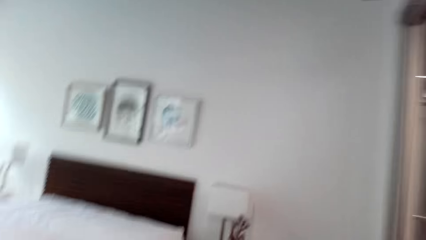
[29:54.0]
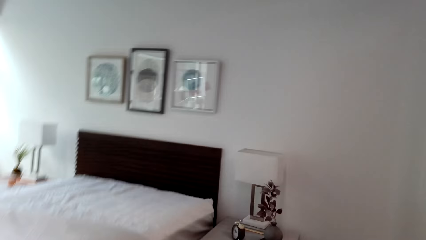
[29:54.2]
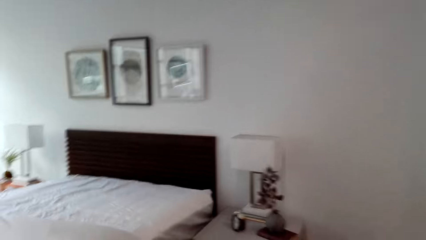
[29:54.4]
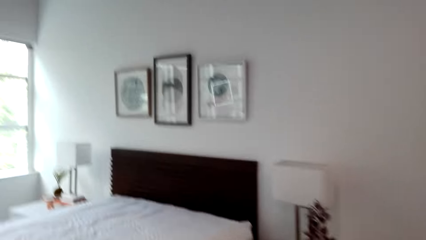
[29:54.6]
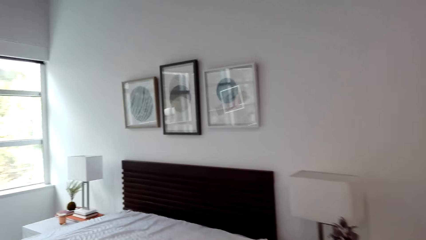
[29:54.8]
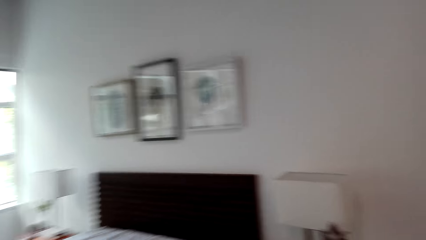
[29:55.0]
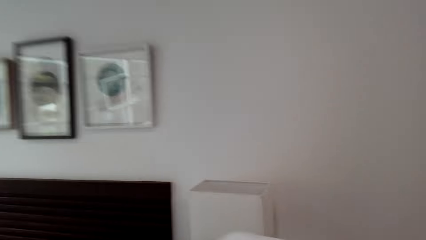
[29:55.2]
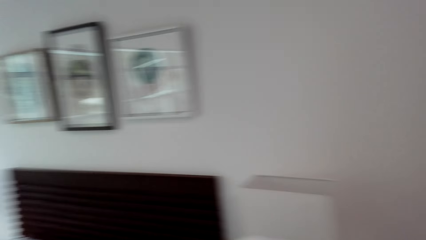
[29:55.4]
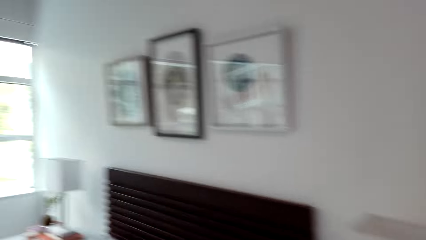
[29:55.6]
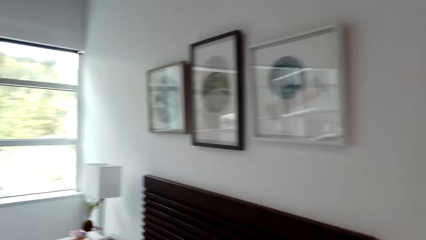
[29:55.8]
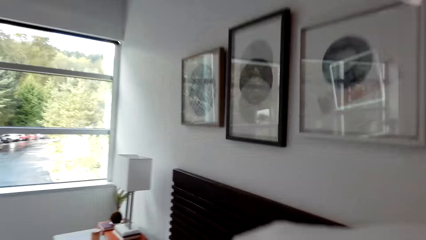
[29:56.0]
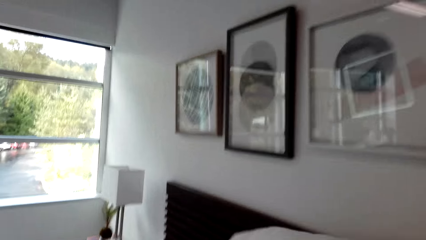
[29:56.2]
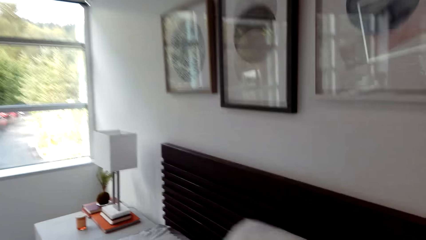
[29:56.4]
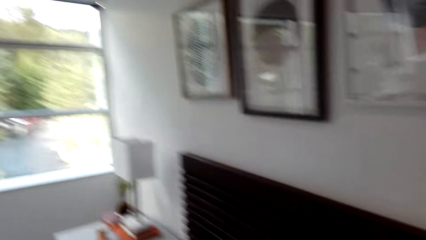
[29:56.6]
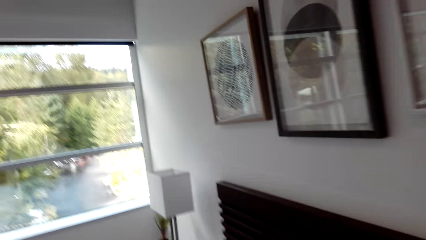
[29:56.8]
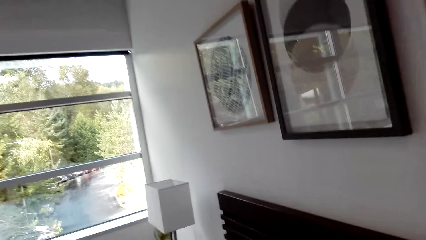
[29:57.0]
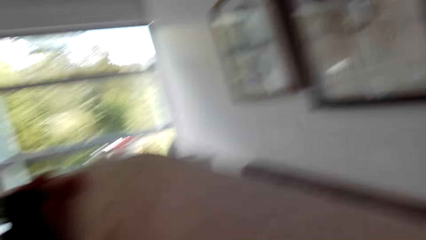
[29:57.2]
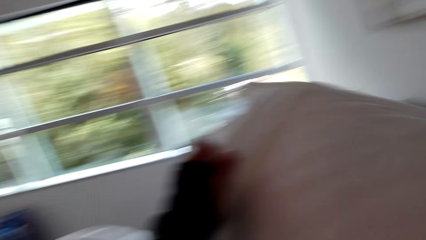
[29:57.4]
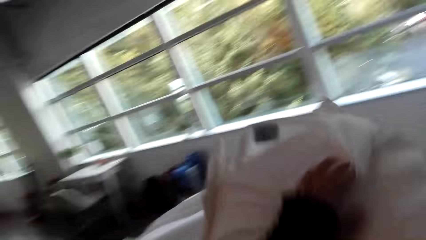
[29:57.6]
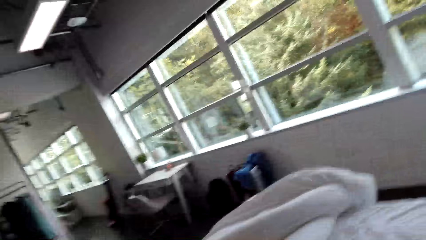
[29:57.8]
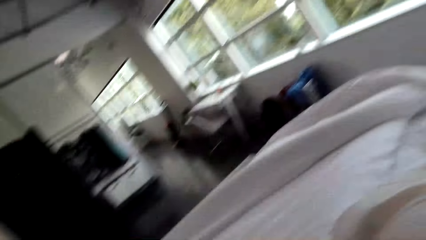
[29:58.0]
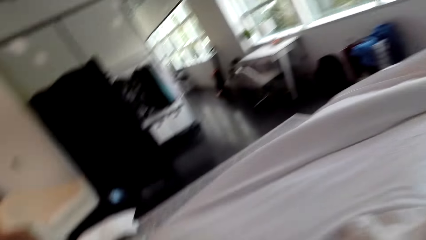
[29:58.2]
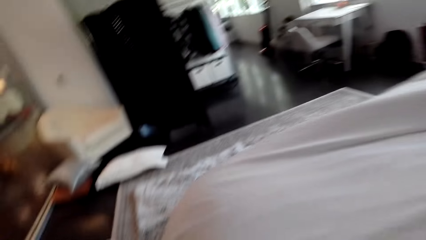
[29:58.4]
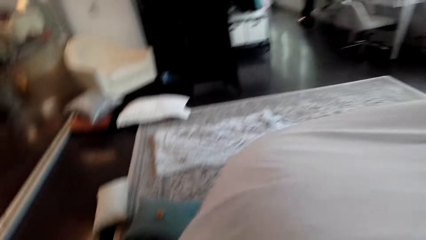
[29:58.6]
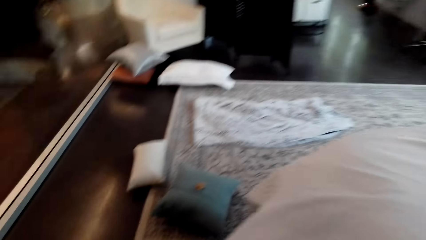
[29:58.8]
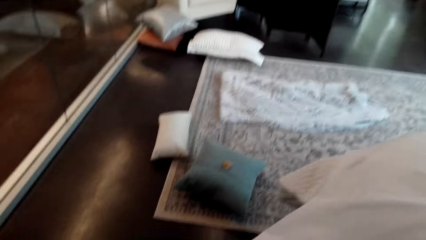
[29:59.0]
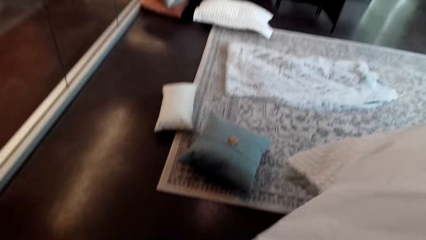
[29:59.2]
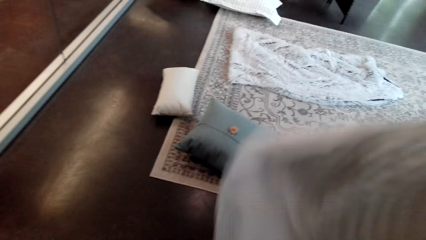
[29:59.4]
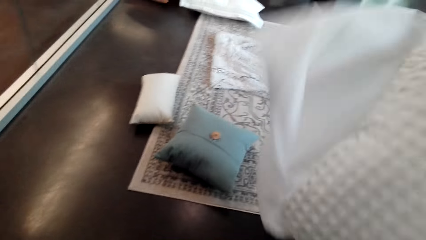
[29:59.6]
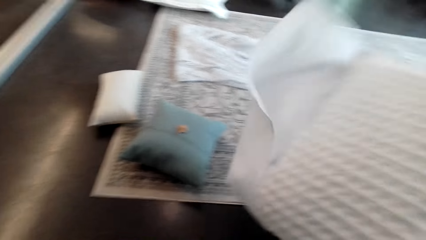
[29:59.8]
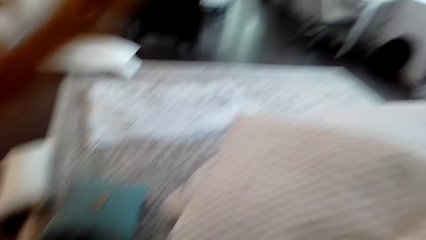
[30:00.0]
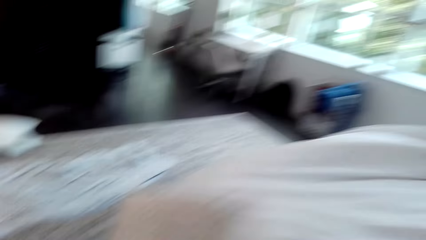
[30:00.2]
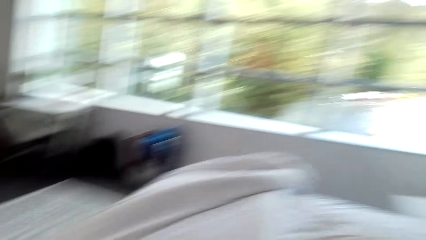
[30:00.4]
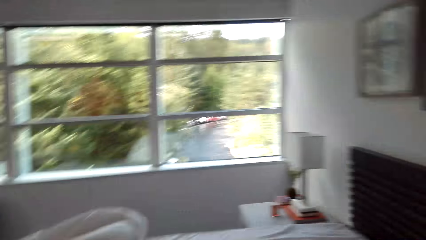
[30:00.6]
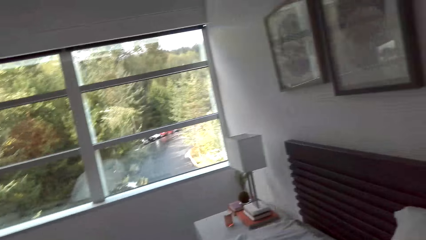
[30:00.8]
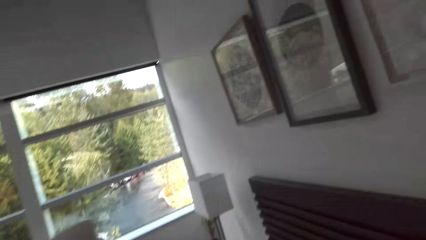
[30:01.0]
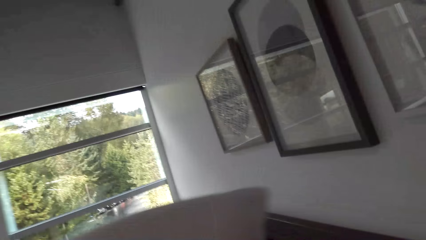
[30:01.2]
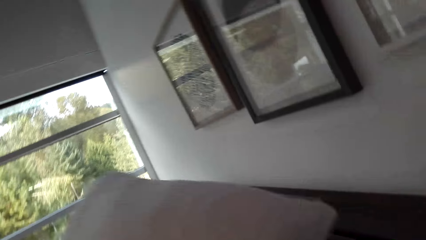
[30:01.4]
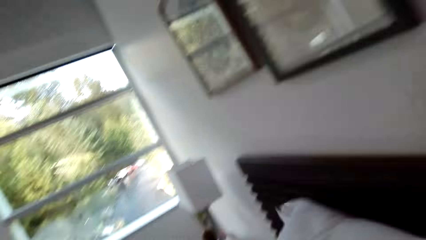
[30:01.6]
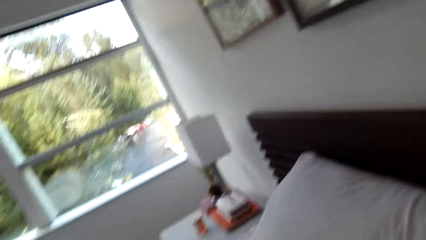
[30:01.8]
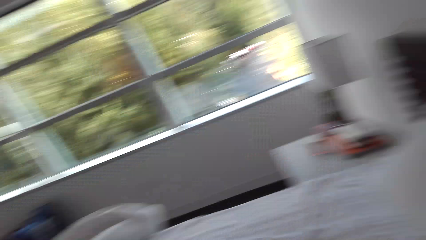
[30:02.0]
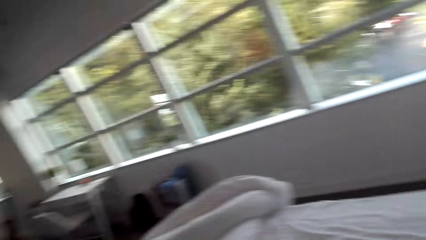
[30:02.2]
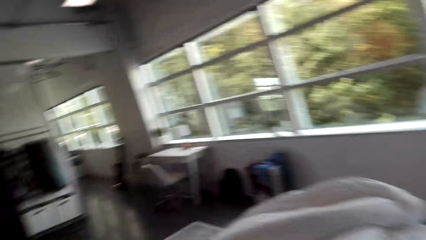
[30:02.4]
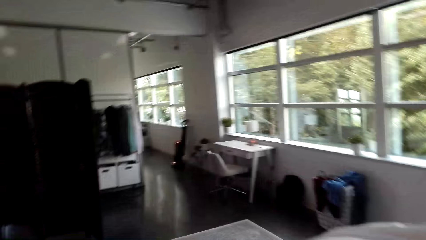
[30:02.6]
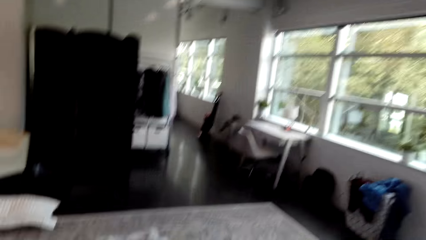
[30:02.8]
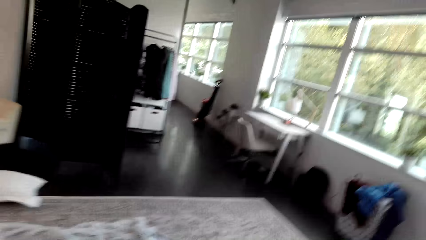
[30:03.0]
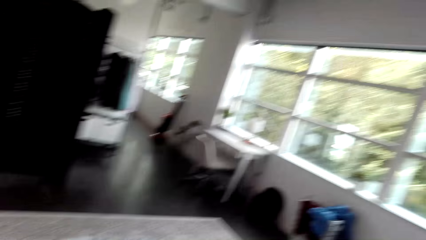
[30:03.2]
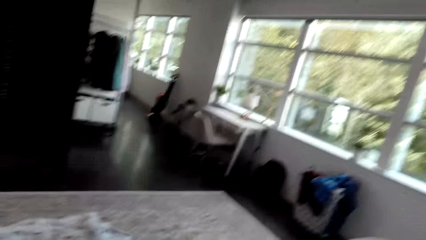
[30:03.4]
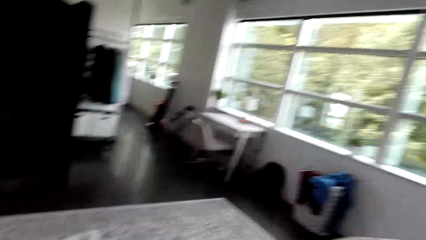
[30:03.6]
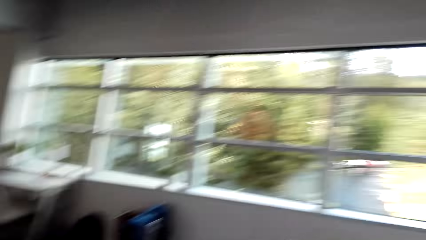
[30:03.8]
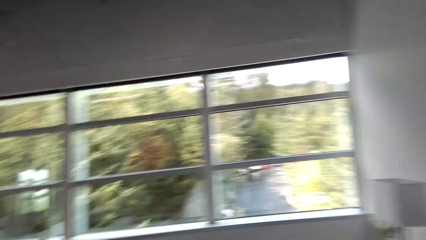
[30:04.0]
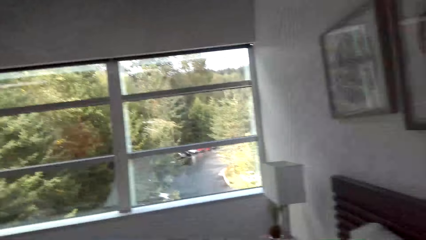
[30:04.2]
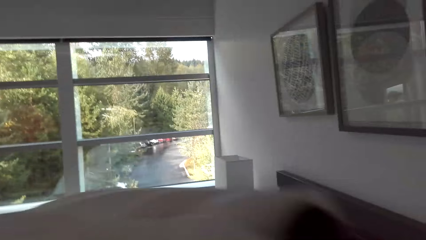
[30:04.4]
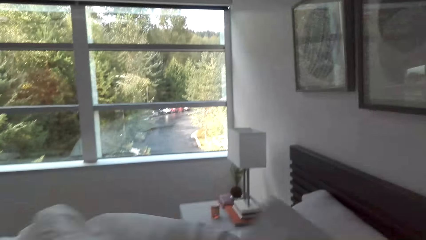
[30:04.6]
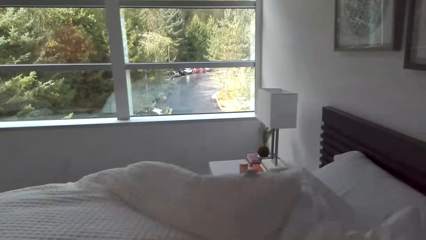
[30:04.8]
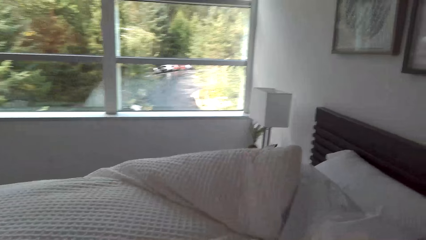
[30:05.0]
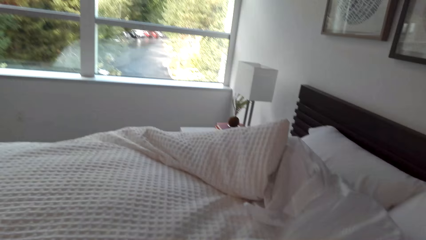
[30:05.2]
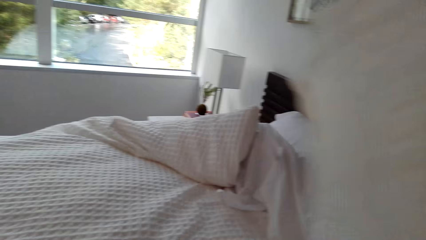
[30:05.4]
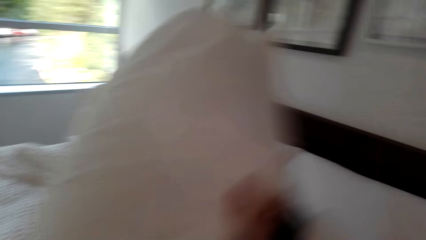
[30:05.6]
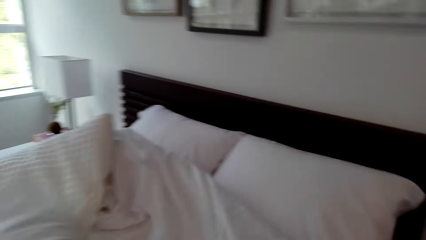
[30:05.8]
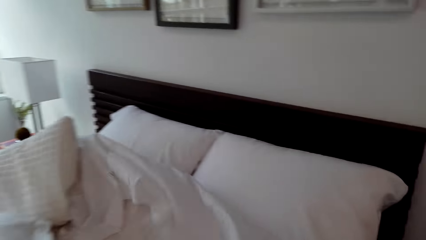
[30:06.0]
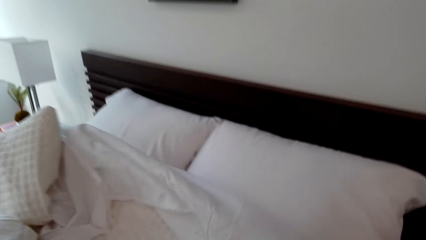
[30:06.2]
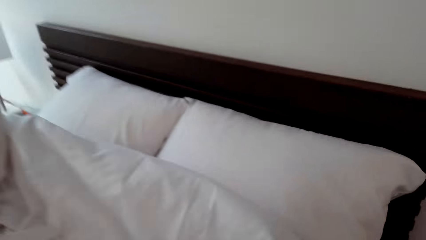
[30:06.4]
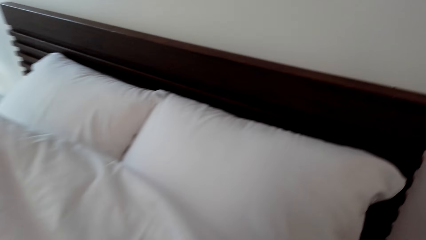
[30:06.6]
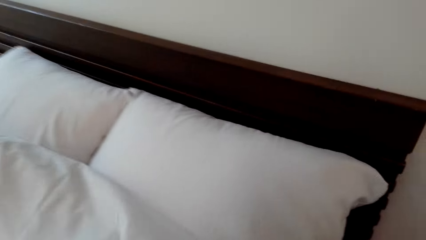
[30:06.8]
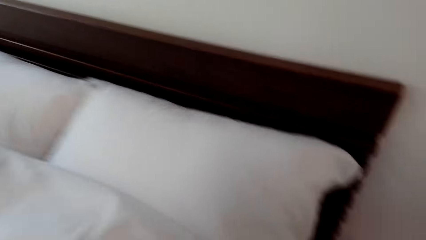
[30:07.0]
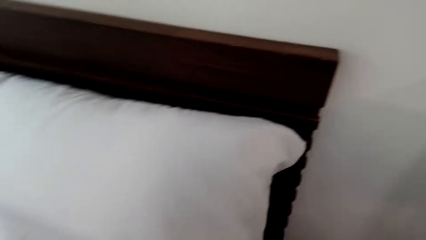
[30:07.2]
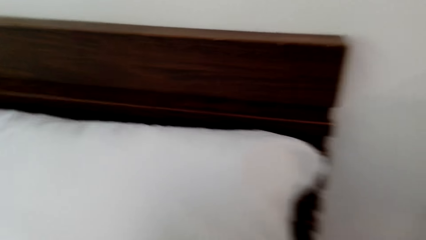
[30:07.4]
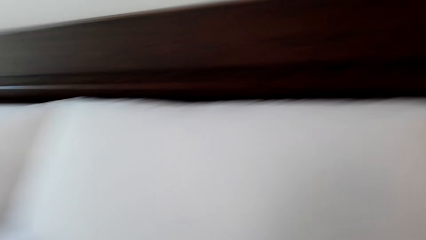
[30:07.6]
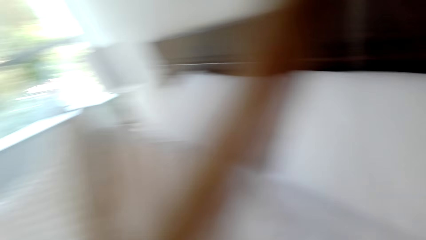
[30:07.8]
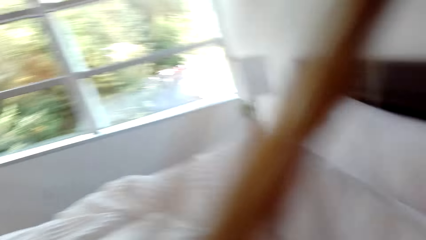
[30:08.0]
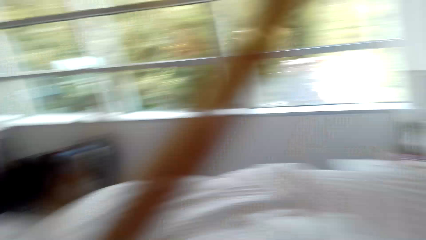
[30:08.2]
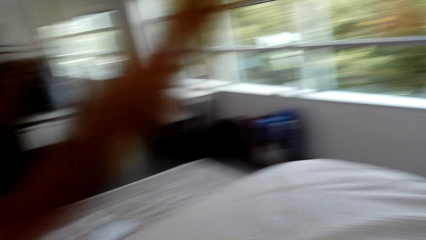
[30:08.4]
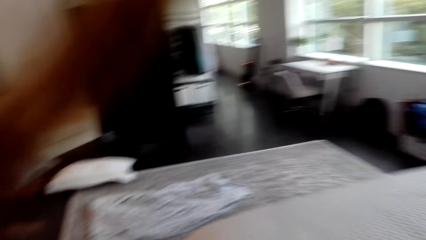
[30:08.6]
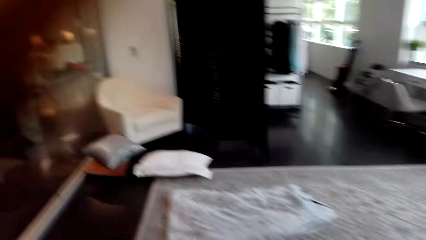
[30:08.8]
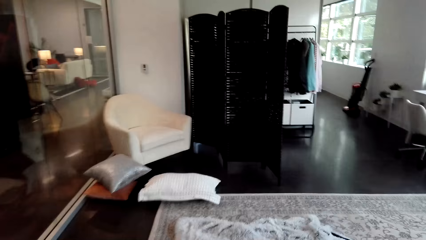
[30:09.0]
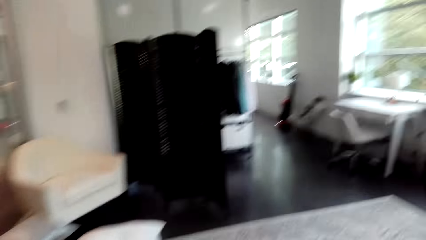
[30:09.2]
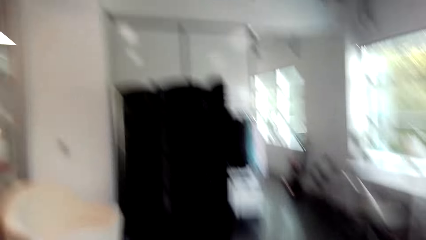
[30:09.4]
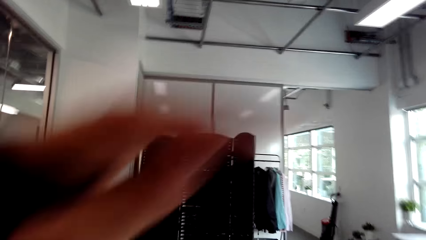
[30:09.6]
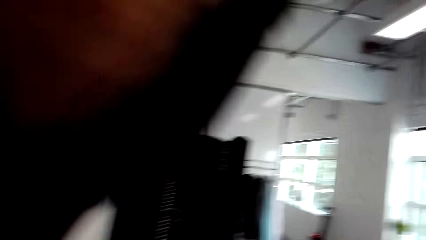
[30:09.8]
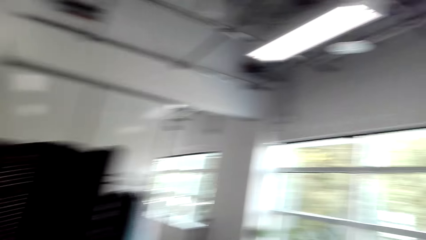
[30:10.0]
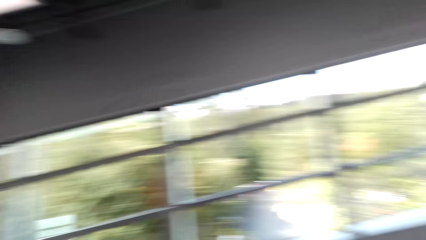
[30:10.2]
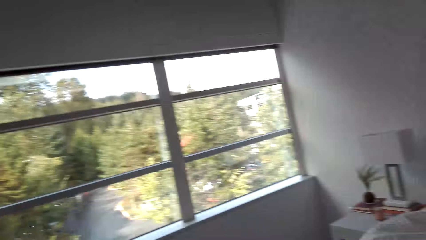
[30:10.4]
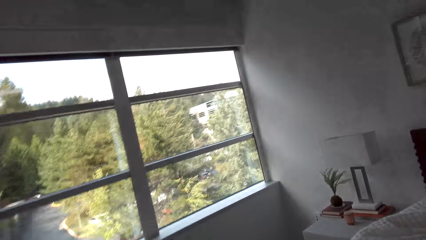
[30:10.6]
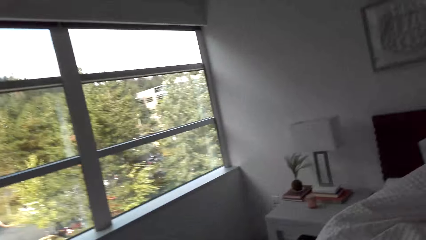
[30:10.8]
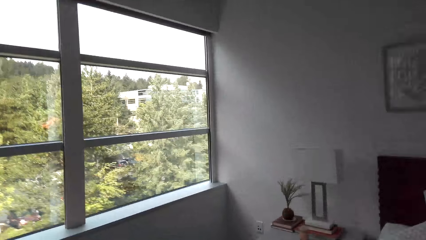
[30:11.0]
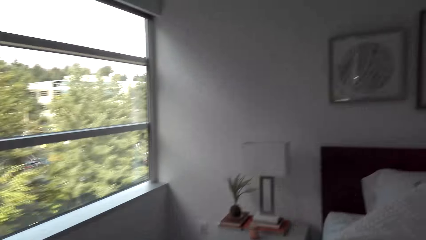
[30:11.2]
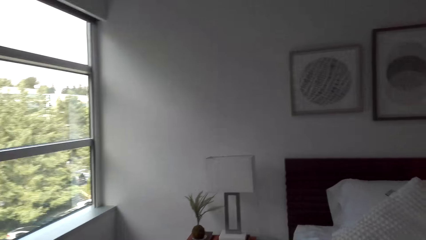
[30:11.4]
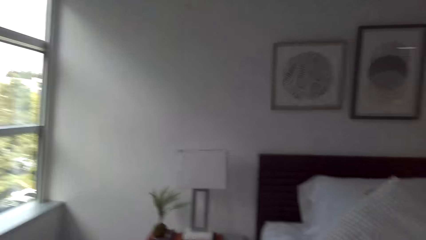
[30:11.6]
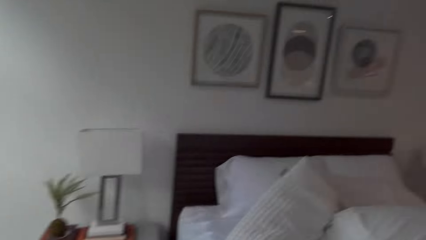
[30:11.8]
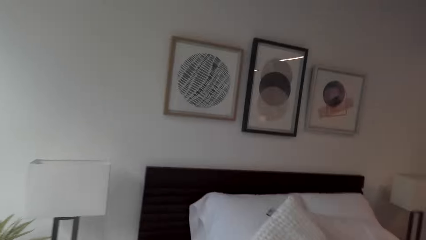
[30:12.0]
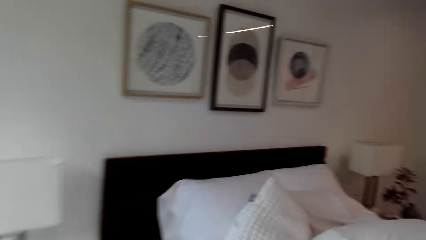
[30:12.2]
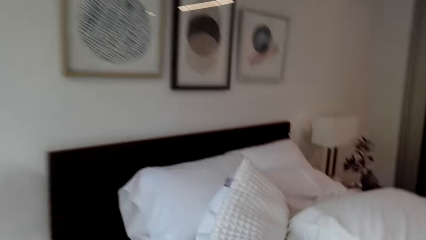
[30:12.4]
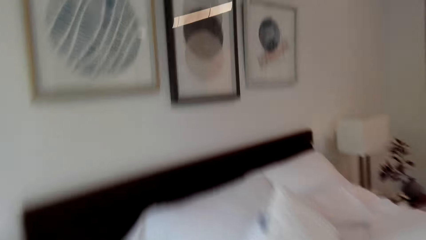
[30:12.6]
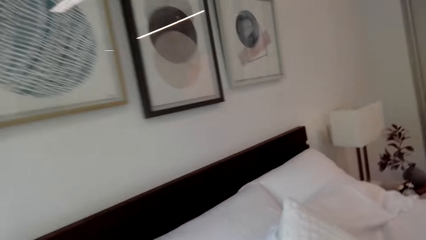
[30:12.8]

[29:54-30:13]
The camera wearer puts the pillows on the bed. They arrange the pillows on the bed. They spread the beddings. They move around the bedroom.
